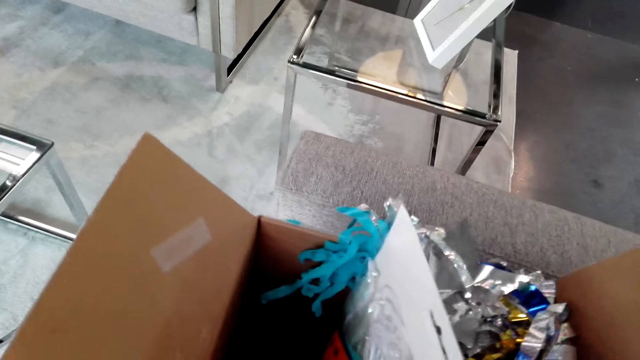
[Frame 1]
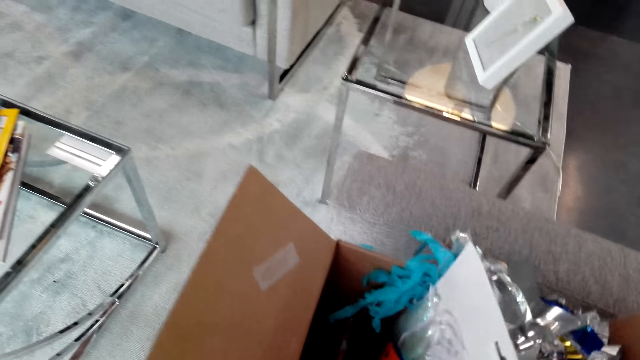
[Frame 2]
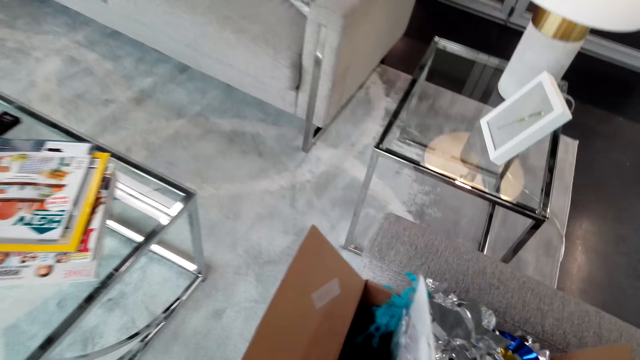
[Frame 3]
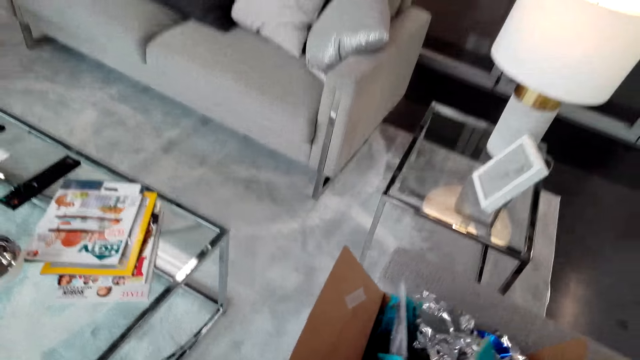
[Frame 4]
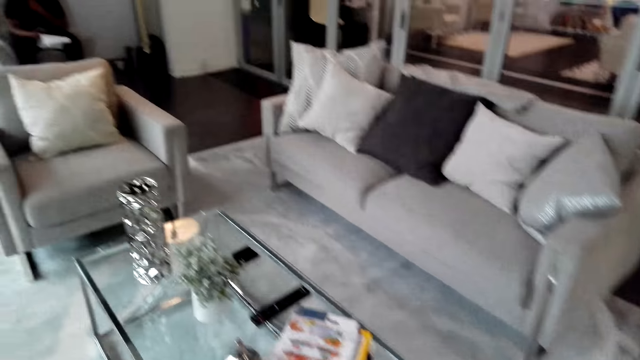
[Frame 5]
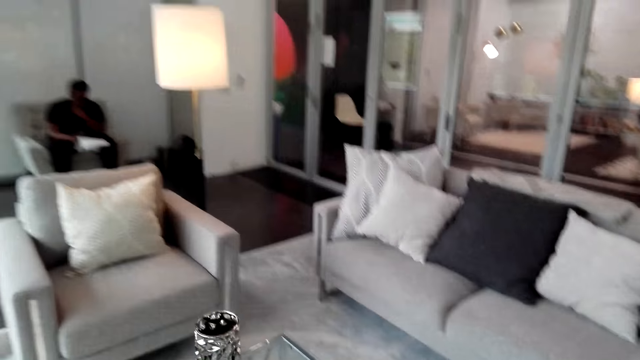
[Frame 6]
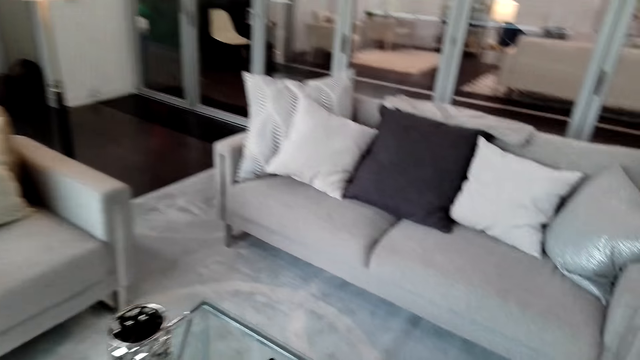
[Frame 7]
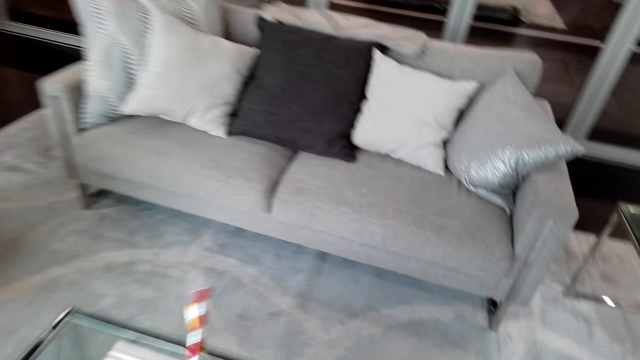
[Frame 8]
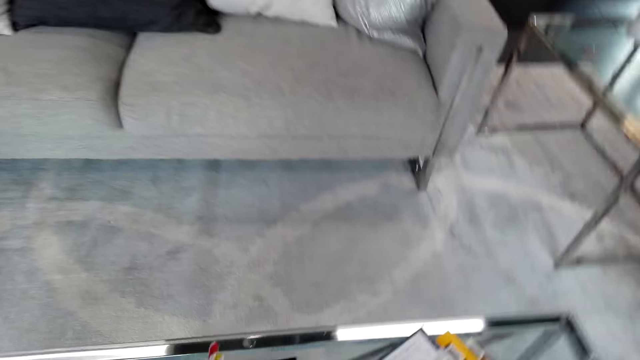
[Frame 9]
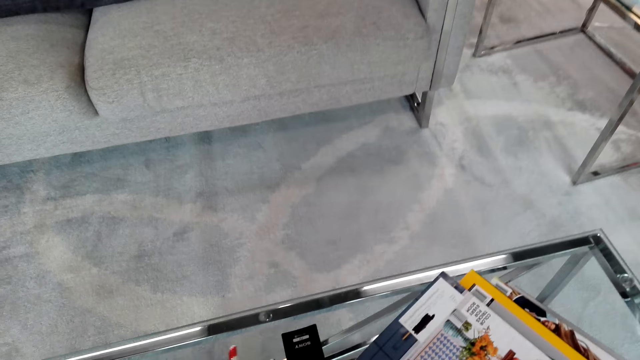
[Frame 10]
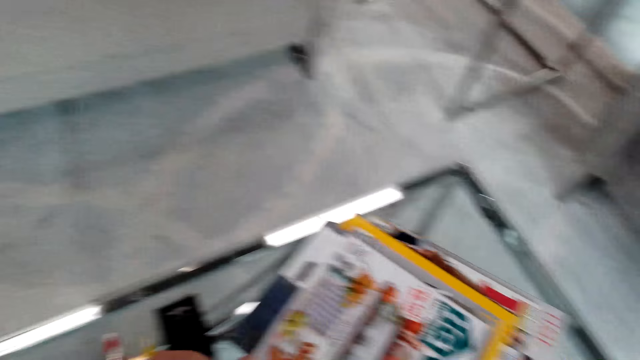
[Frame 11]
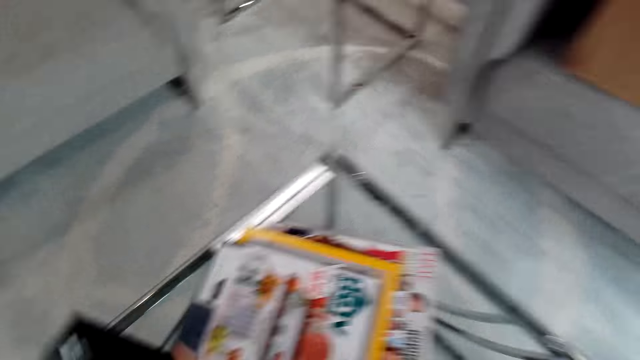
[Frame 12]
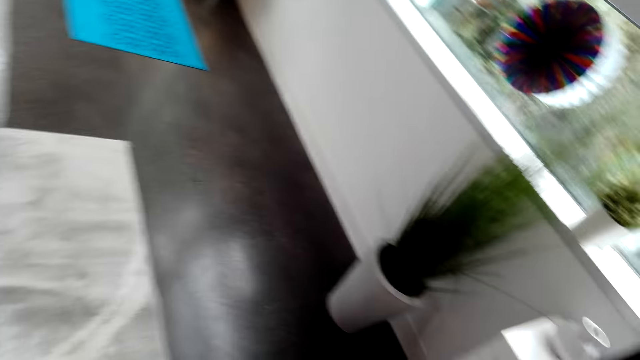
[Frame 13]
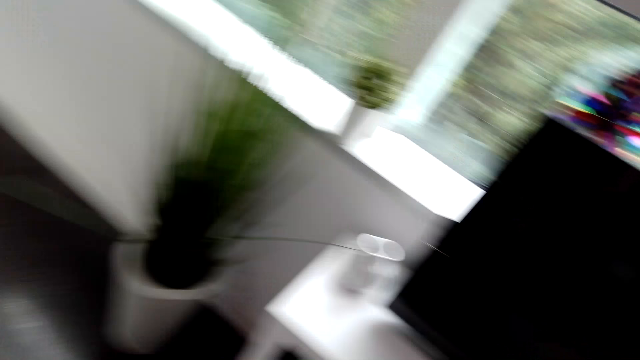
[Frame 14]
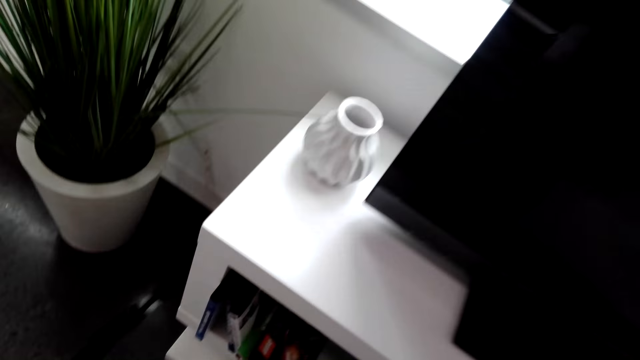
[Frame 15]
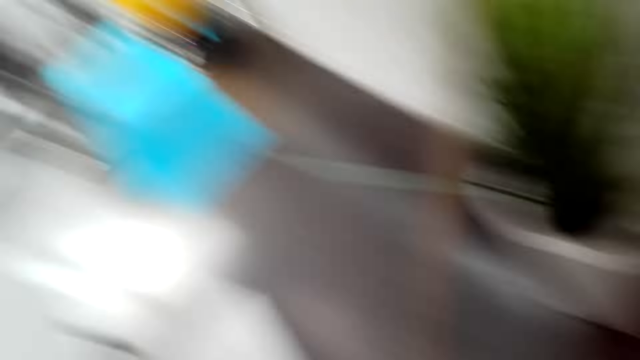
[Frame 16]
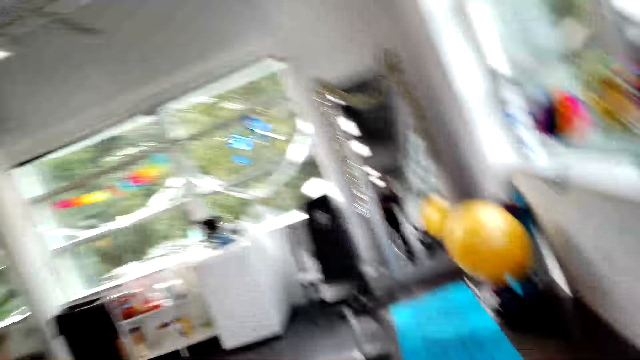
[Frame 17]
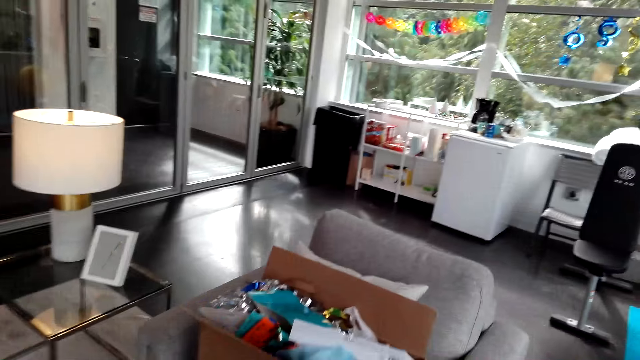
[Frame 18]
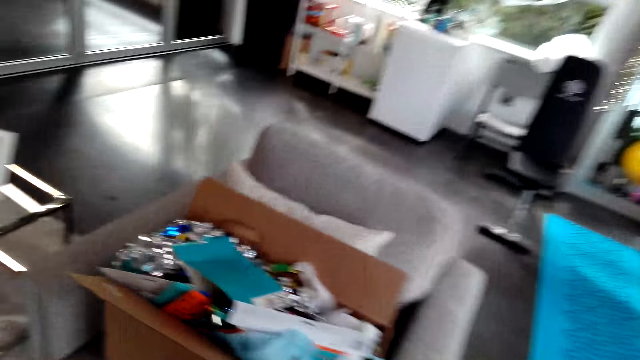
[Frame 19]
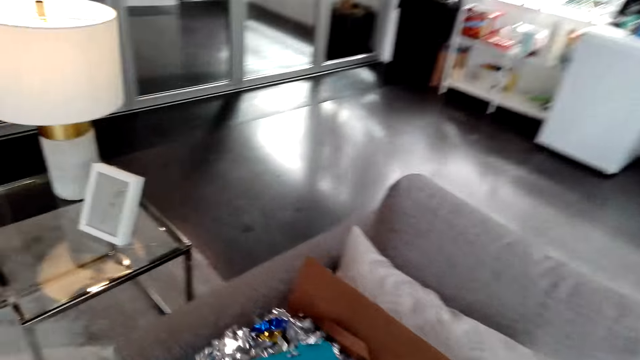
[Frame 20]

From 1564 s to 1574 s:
The camera wearer walks around the room. They pick up the phone from the table. They pick up a decorating material. They pick up a remote control. They walk around the room.

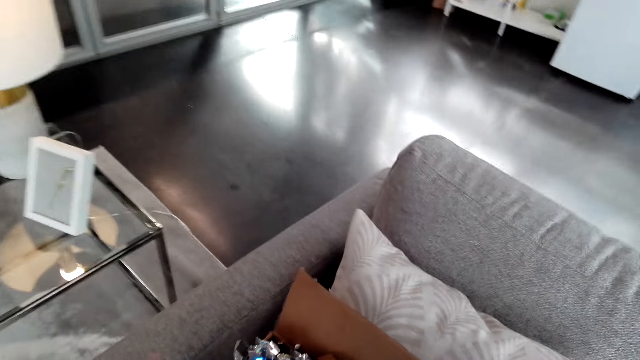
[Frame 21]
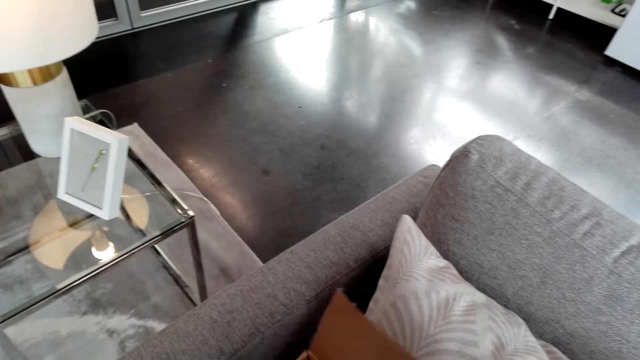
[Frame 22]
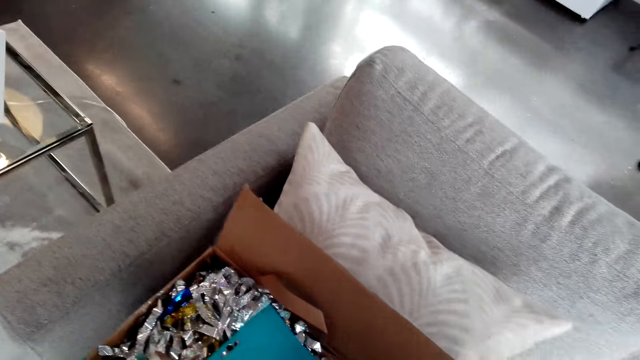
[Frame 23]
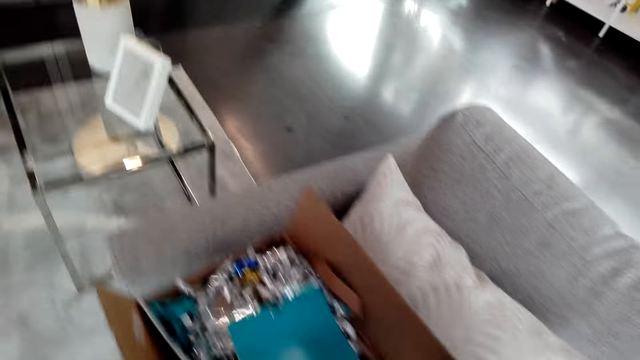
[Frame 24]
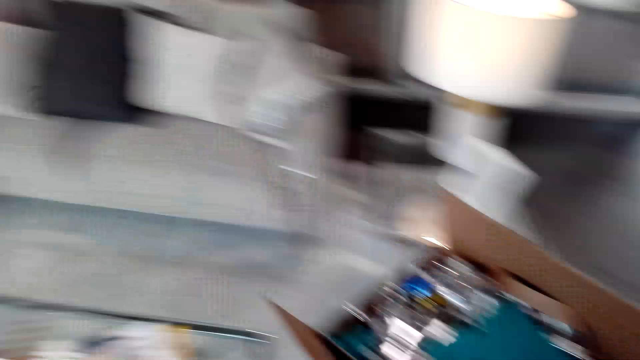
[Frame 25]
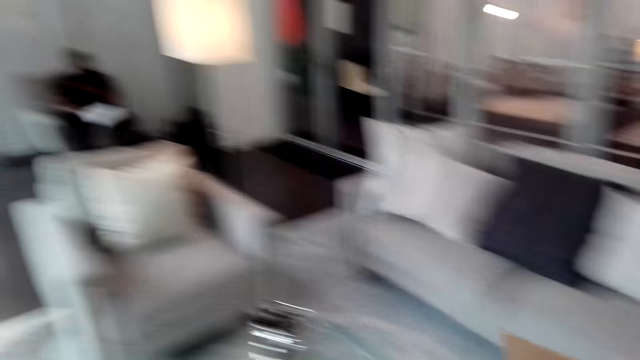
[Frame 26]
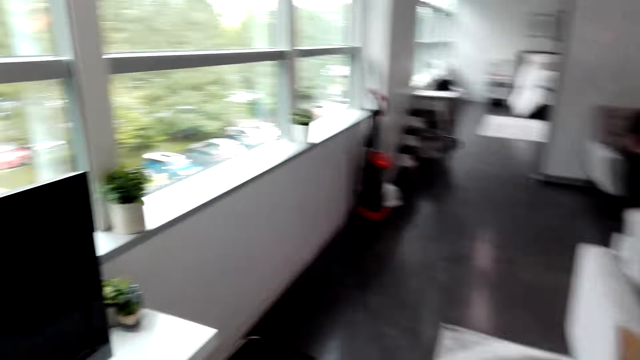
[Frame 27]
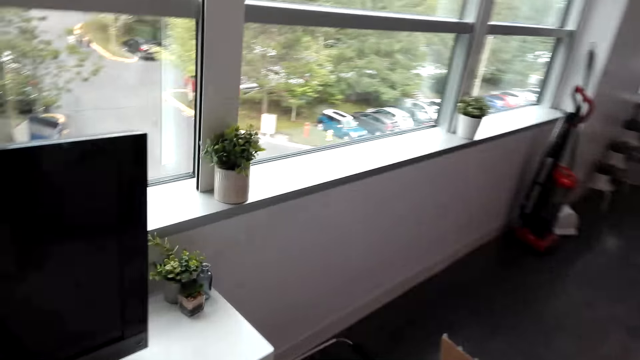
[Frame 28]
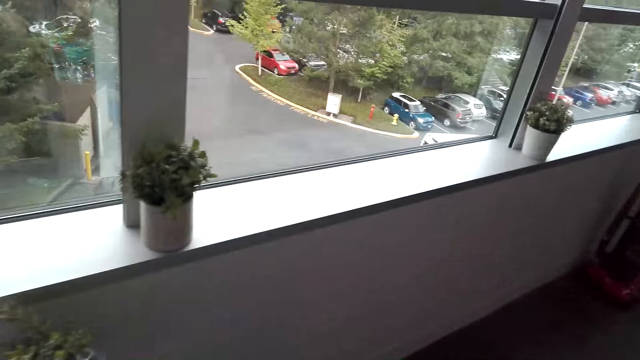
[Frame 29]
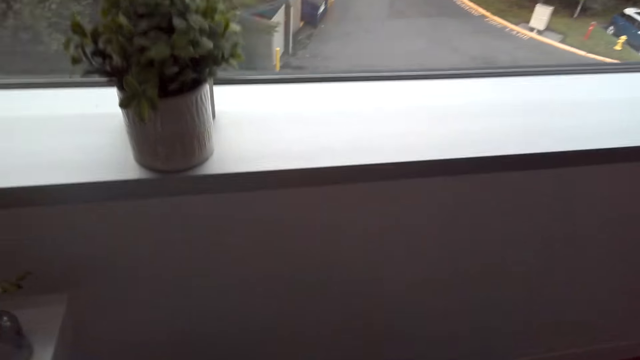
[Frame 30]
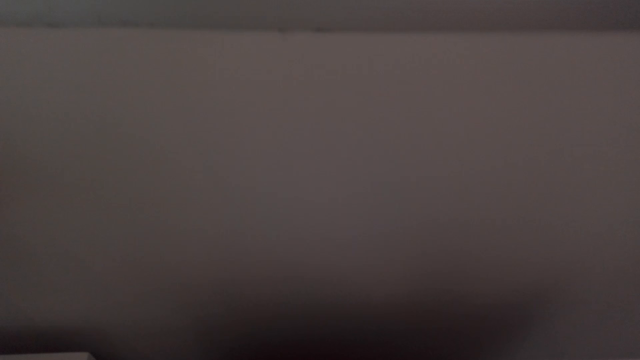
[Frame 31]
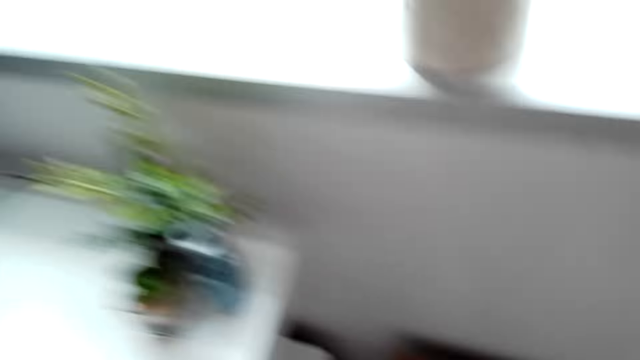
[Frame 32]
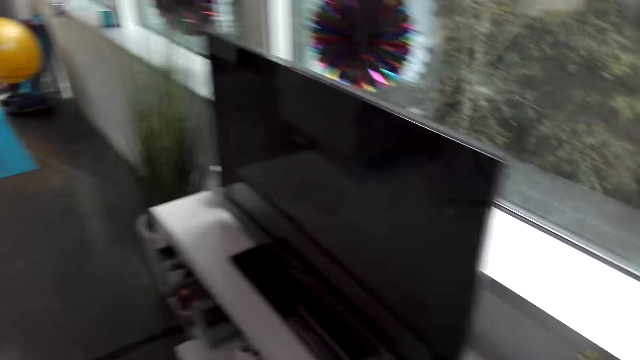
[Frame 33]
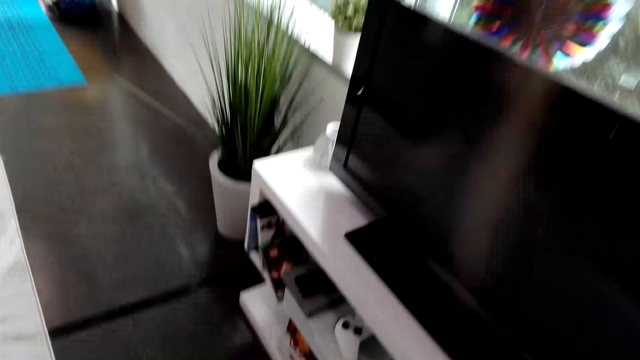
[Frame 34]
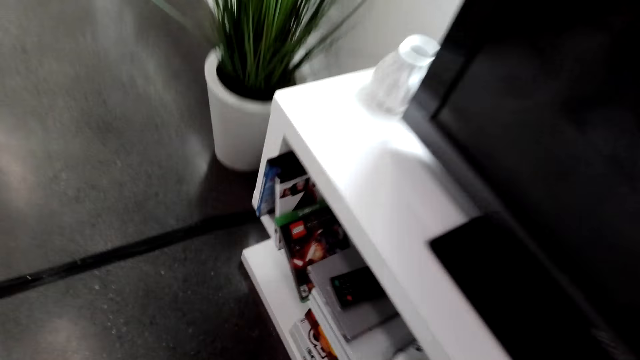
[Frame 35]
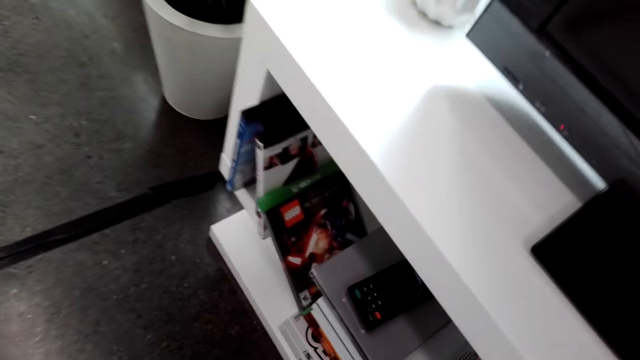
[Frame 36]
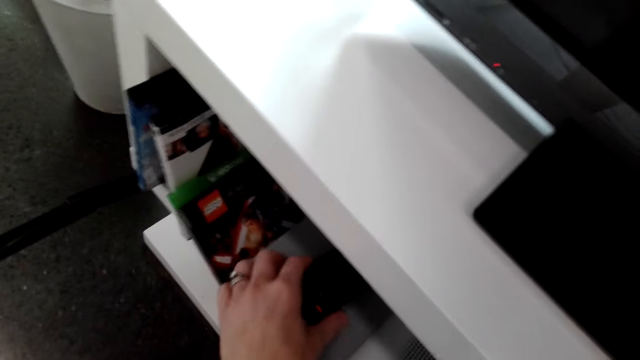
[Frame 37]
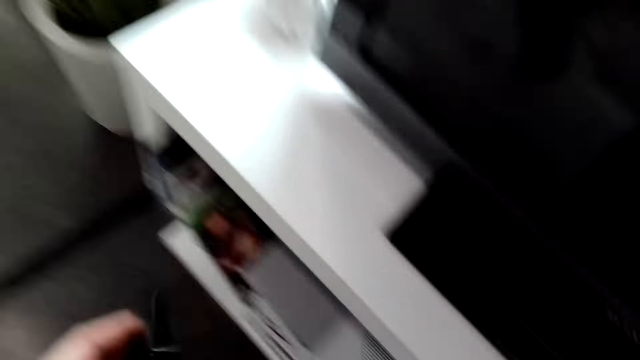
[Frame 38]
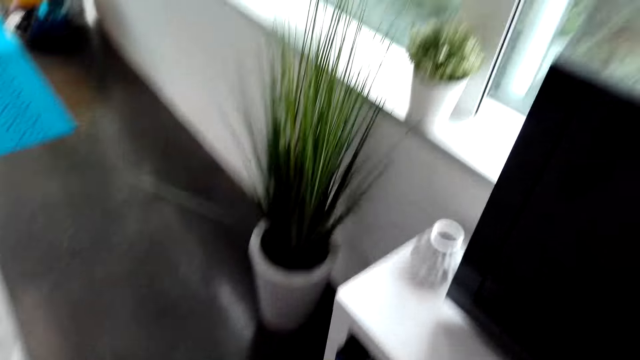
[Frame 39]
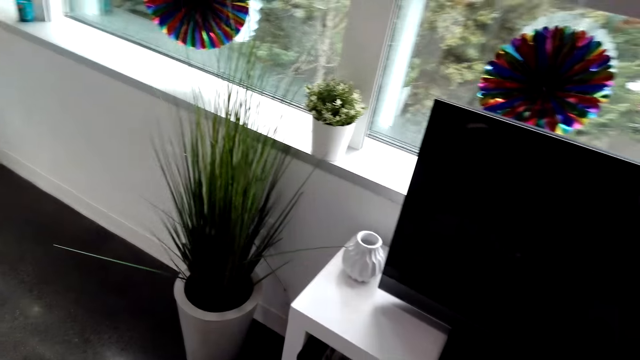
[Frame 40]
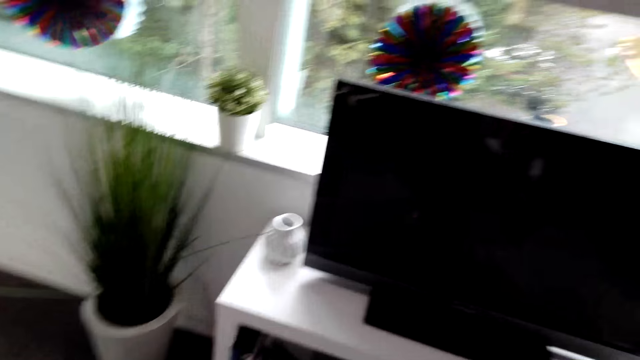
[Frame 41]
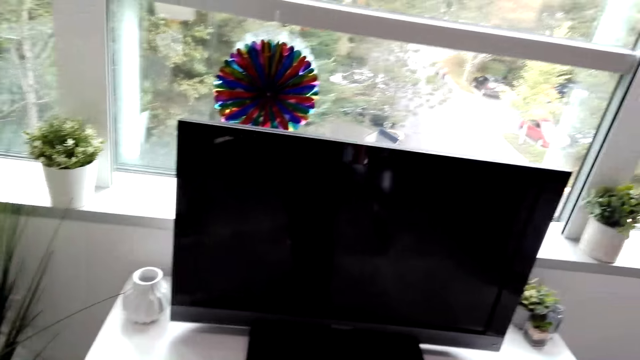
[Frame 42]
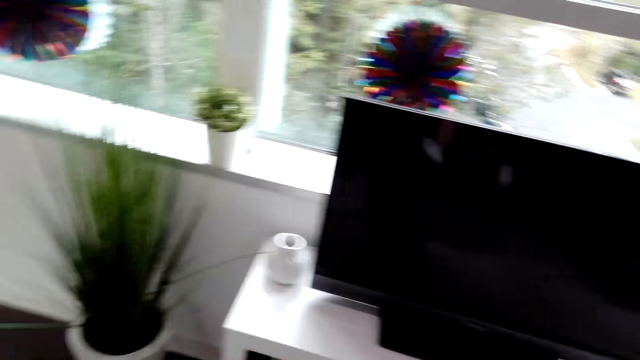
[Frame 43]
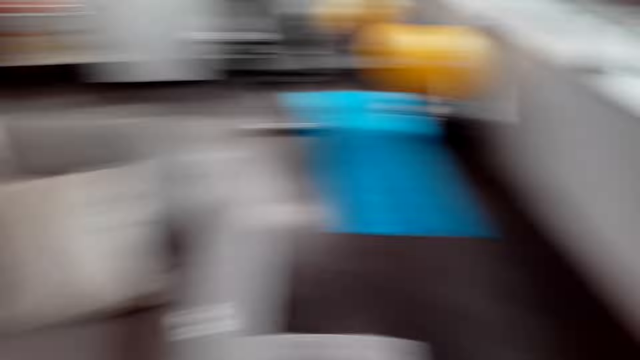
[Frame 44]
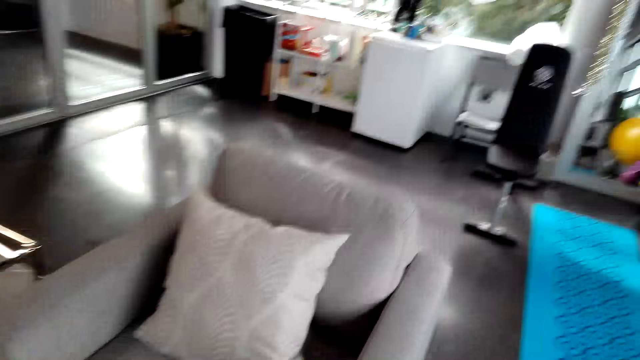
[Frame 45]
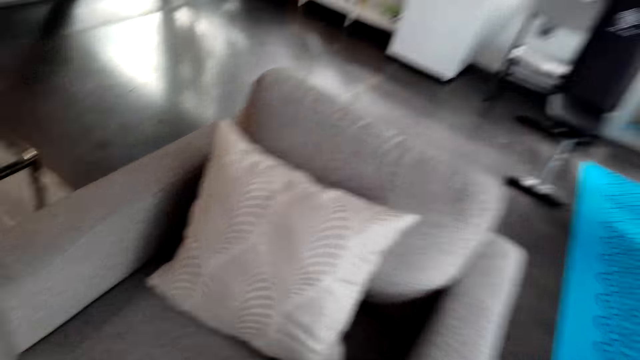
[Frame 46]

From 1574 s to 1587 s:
The camera wearer picks up a box. They walk around the room. They put the box on the floor. They walk around the room. They pick up a remote. They walk around the room.
